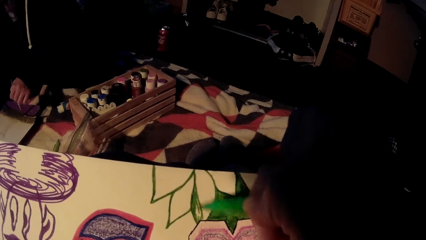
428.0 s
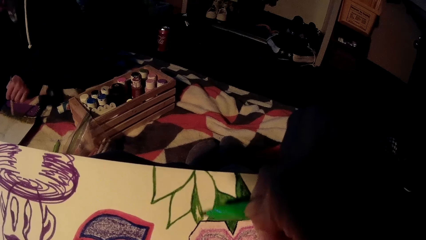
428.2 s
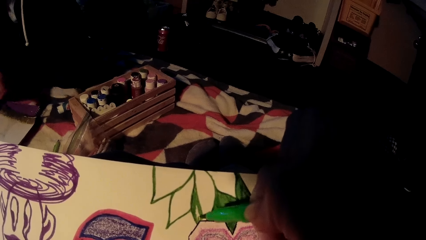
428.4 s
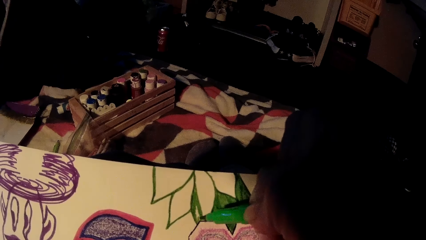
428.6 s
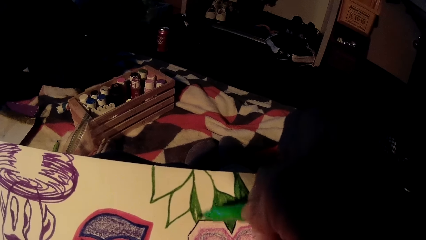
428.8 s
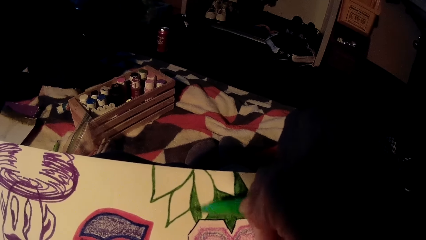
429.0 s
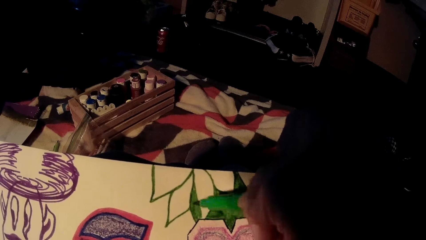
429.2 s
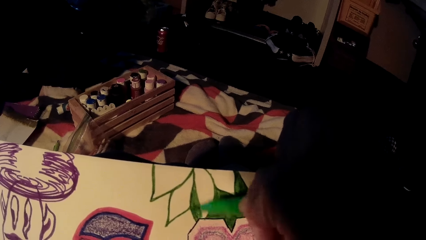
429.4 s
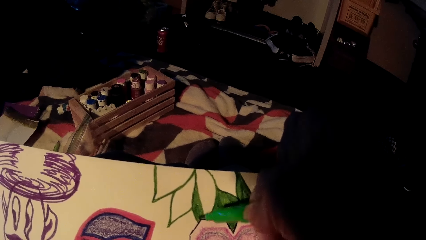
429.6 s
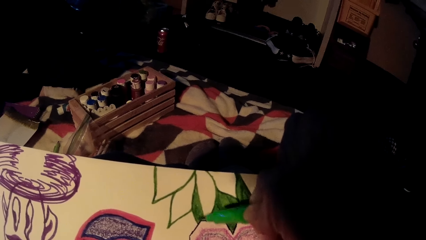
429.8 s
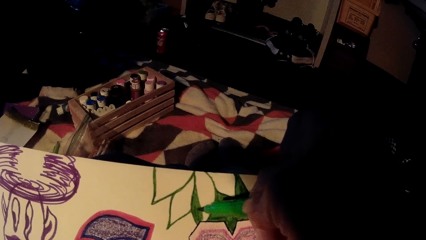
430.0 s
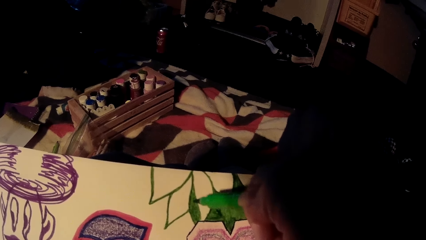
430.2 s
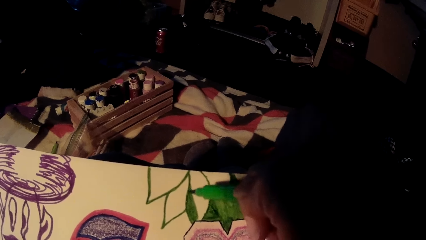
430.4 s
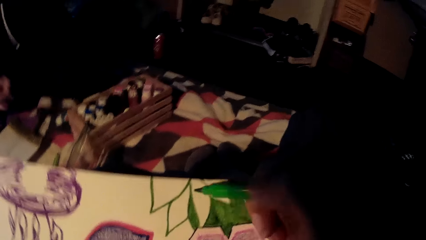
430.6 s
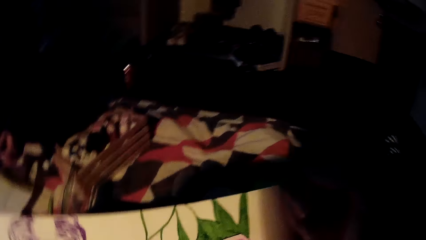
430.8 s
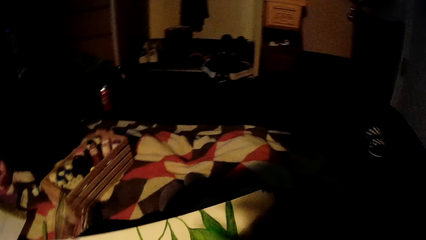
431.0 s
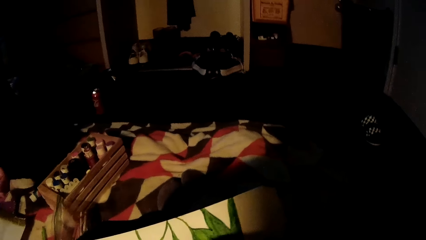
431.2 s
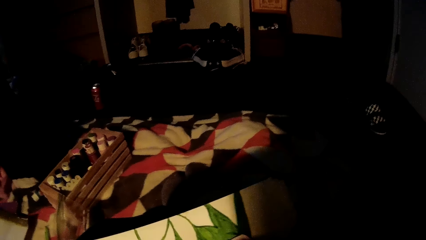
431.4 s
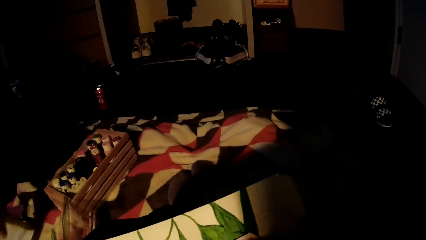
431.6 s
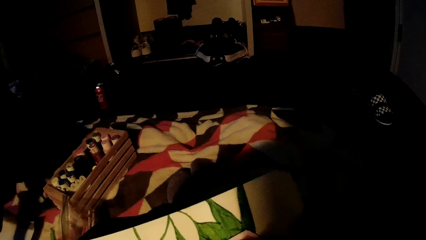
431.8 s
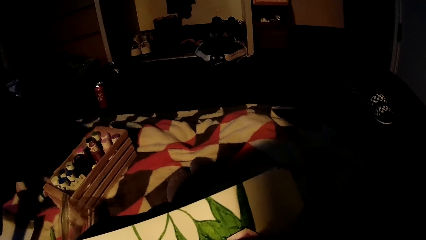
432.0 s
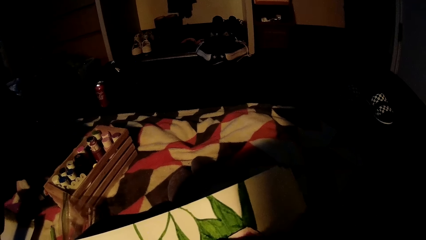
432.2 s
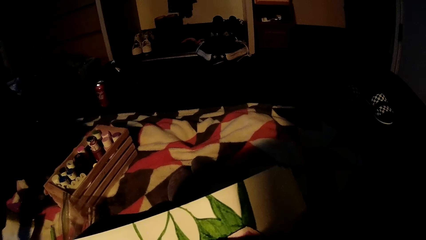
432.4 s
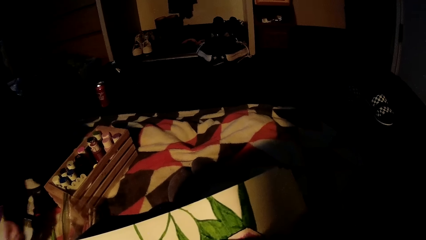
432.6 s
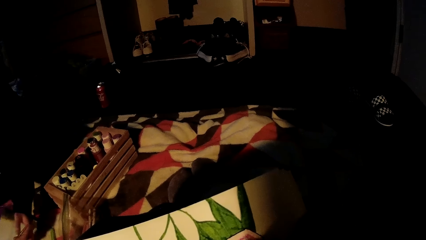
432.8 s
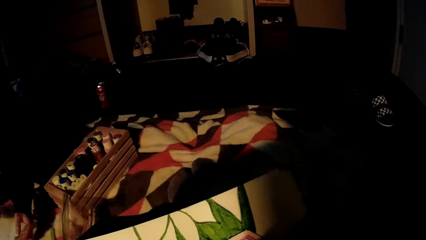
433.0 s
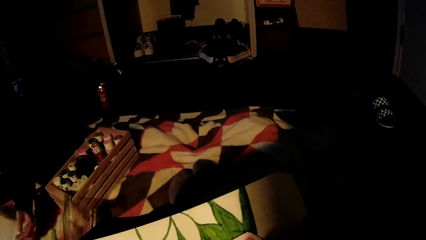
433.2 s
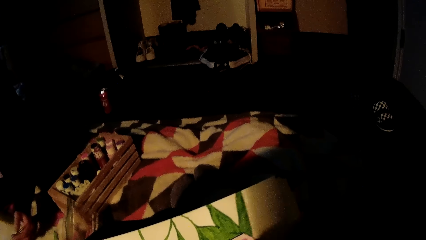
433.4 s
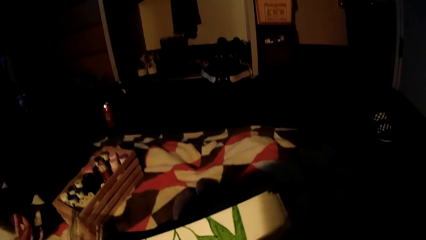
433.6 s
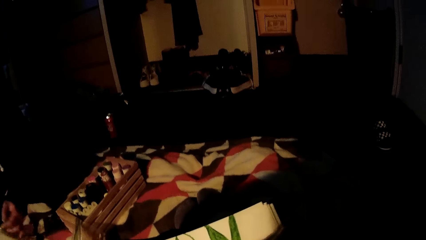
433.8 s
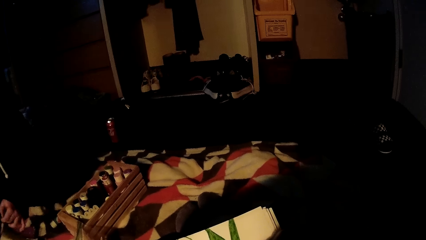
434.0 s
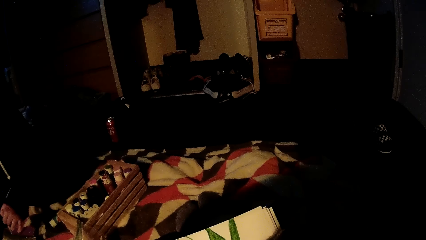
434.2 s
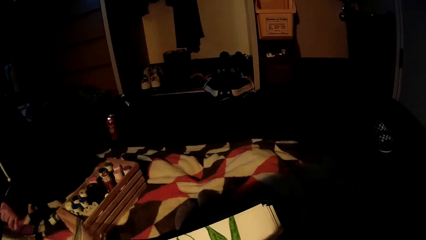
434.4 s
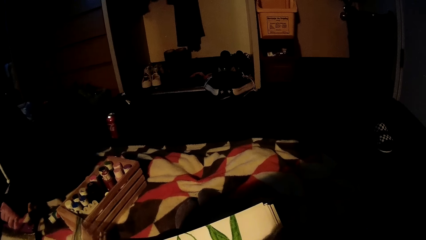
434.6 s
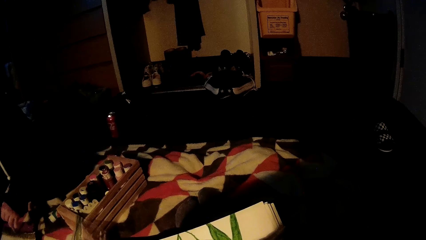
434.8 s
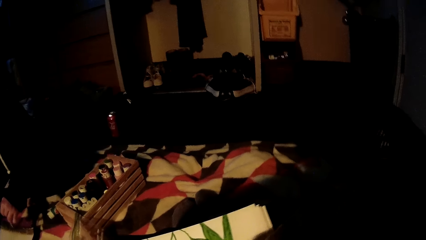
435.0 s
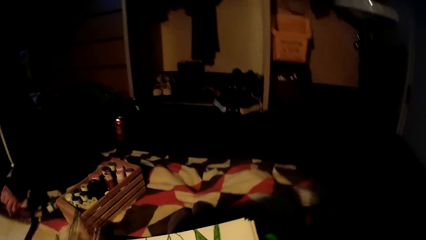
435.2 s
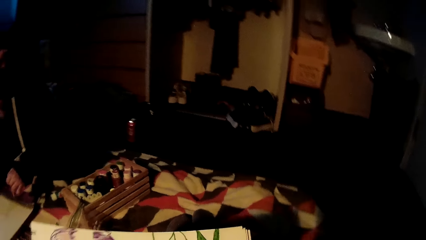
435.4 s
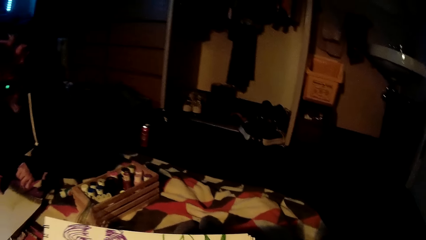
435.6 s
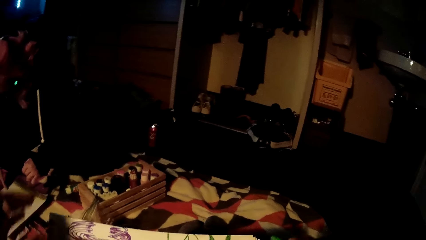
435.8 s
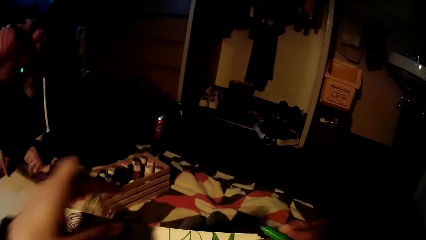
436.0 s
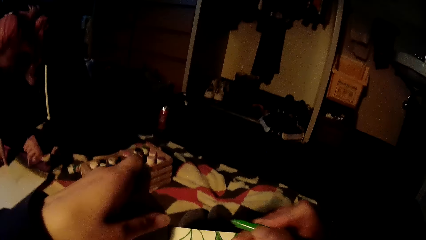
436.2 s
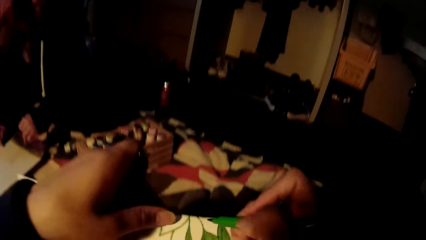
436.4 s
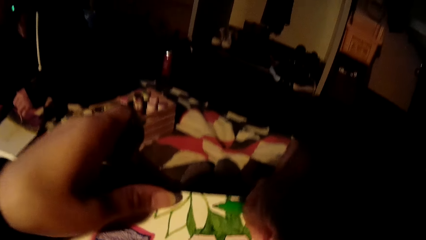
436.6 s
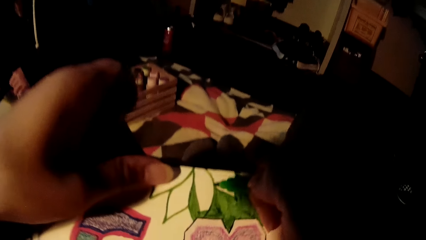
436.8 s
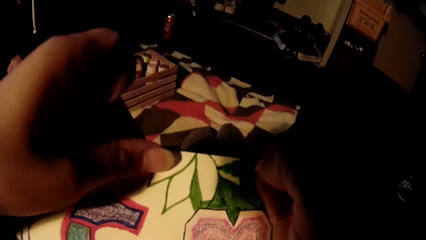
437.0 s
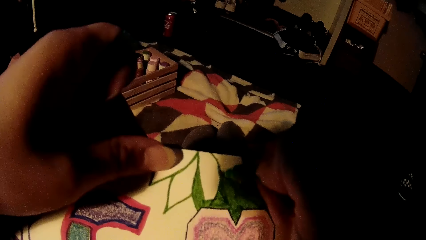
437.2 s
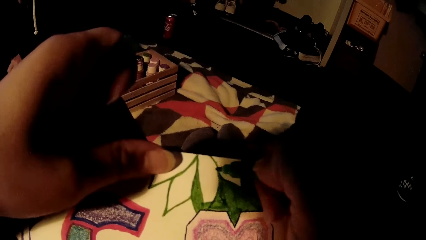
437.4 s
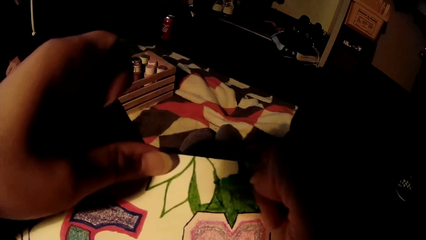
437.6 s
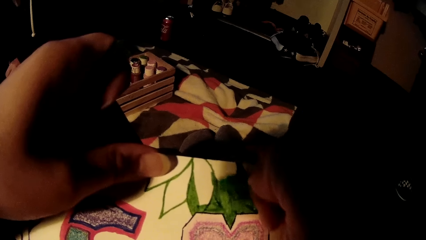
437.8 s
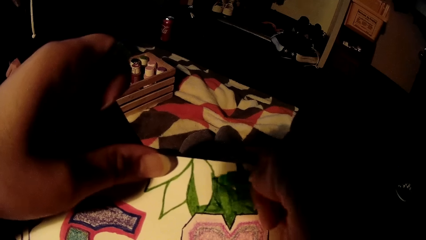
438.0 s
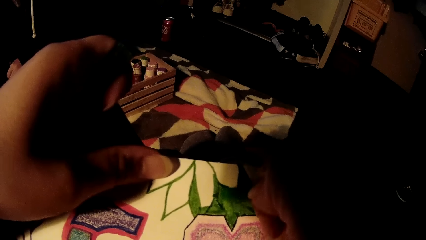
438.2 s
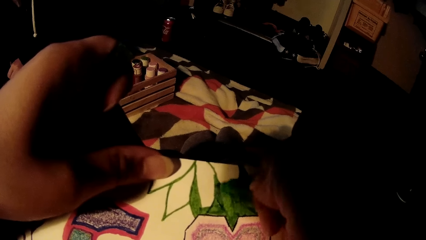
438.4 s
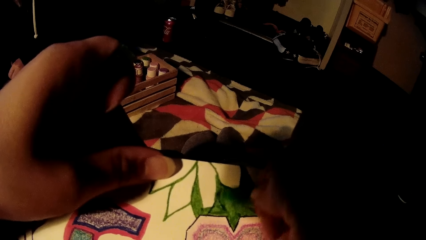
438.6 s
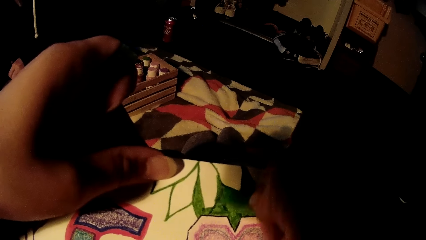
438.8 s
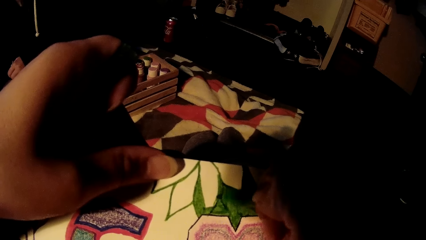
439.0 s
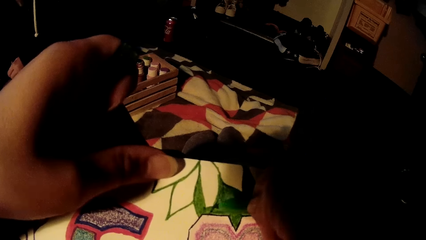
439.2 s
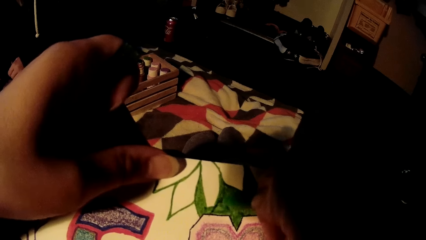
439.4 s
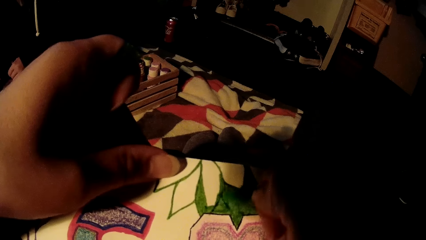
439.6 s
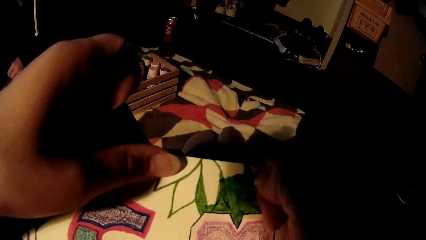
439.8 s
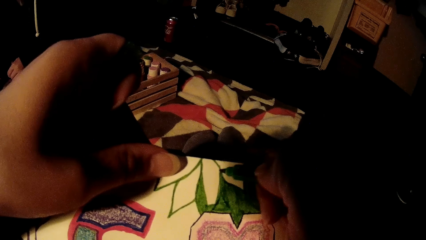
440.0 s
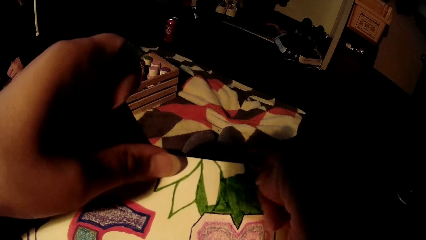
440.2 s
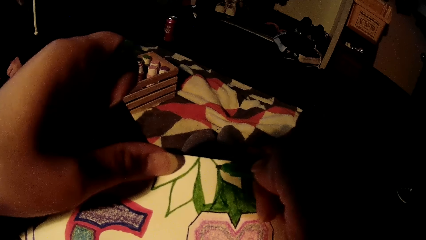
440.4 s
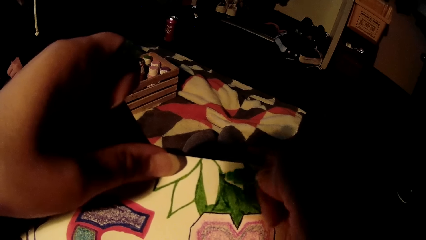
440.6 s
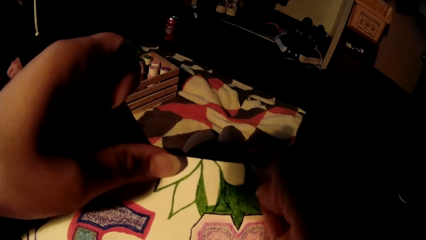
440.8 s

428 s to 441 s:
A woman scoops paint with a brush. The woman paints on a book with a brush.

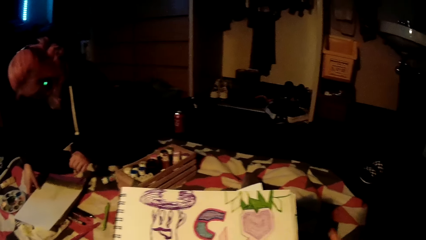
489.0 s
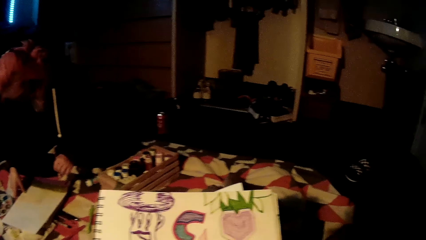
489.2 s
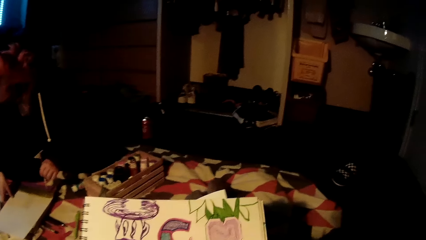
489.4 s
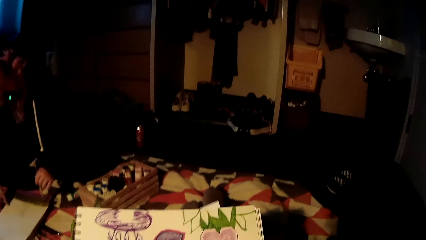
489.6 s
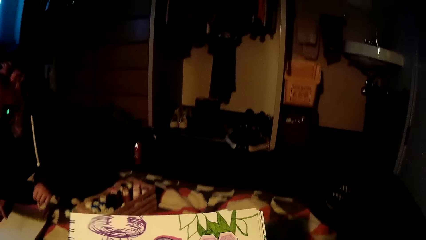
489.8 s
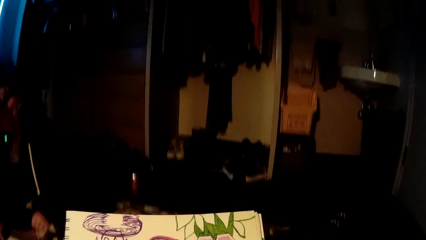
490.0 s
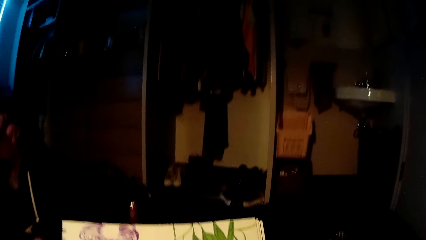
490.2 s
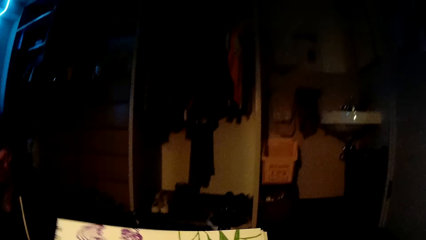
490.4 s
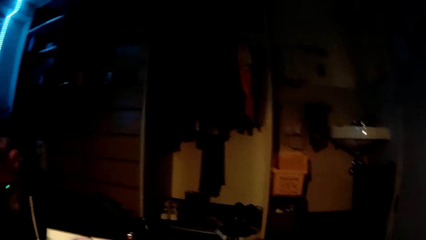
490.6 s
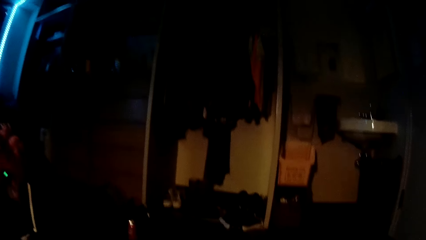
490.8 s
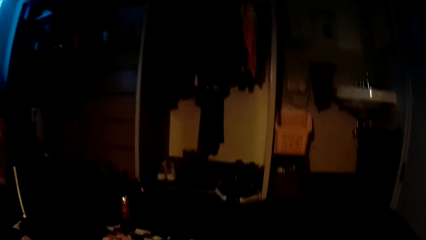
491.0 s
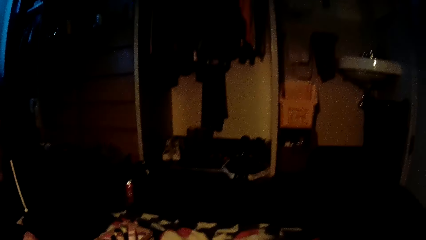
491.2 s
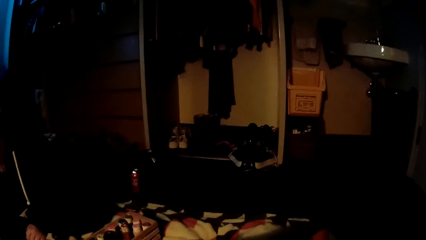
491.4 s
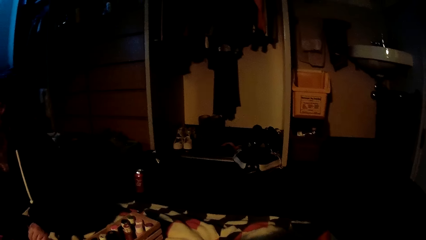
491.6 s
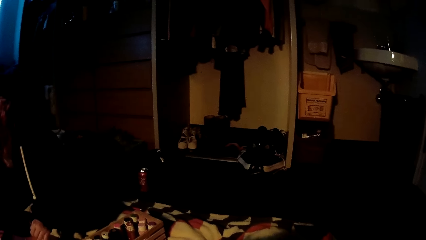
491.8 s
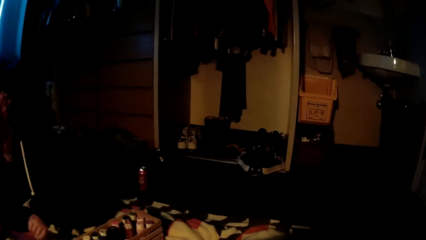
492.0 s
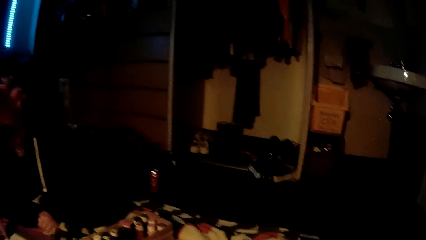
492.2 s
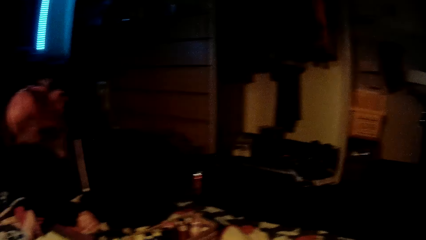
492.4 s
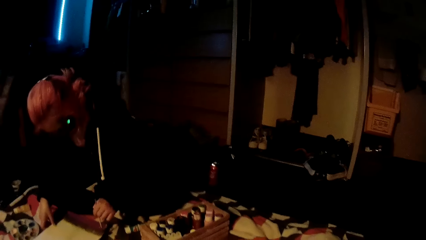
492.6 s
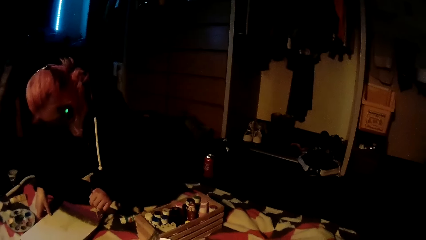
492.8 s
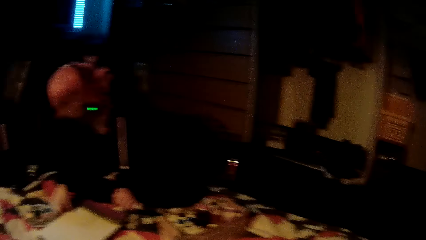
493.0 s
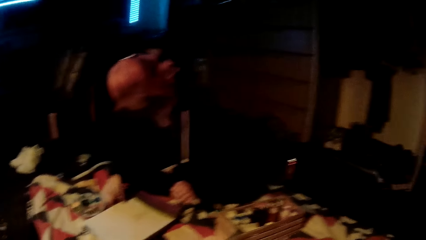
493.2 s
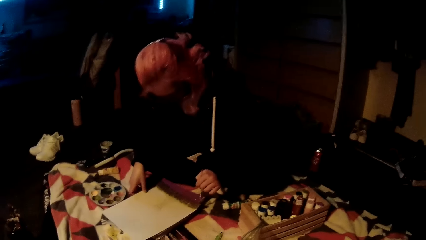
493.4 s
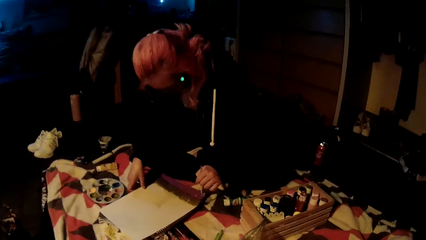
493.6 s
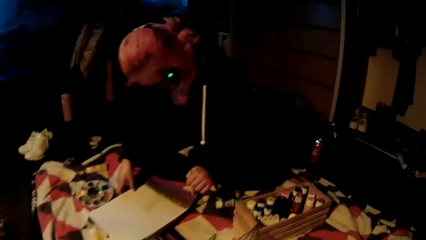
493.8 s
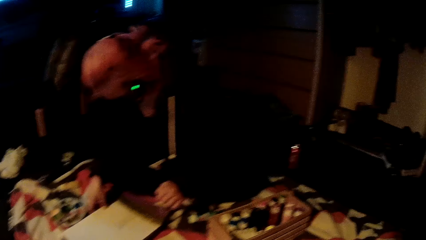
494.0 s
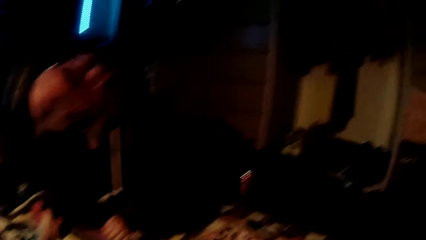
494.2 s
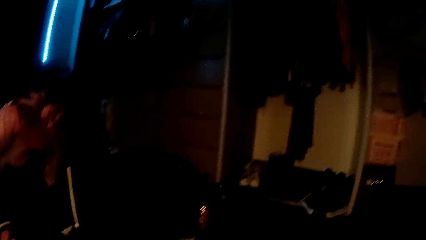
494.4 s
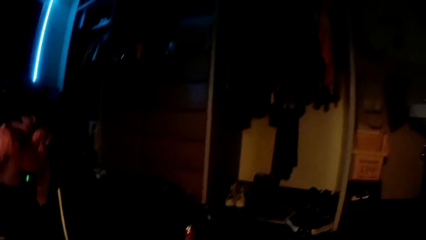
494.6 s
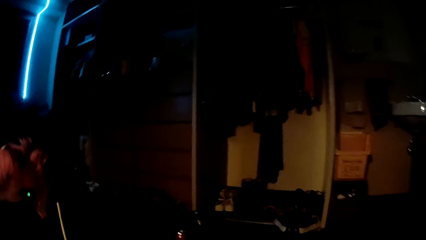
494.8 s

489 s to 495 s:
The camera wearer adjusts the cardboard. They look around.
